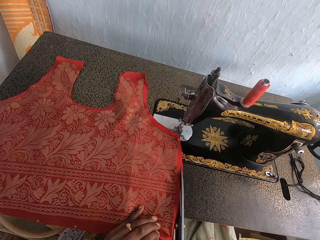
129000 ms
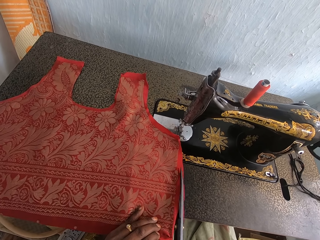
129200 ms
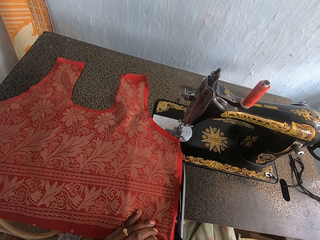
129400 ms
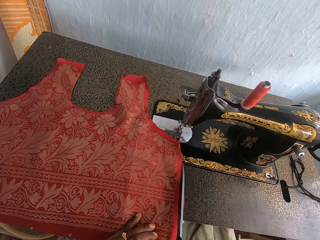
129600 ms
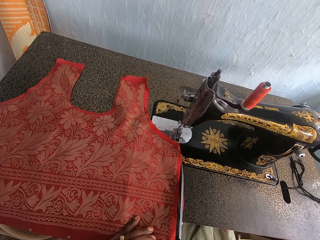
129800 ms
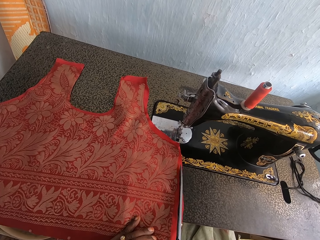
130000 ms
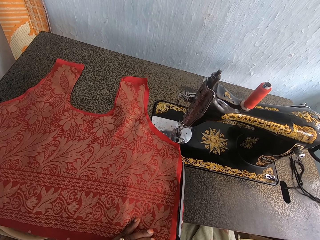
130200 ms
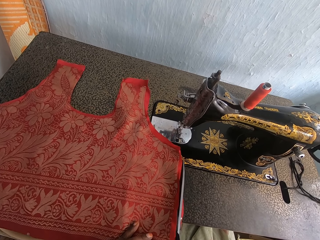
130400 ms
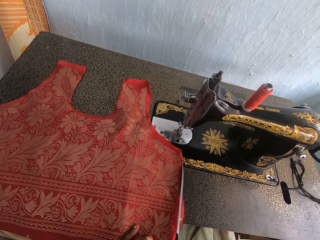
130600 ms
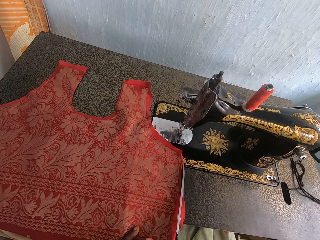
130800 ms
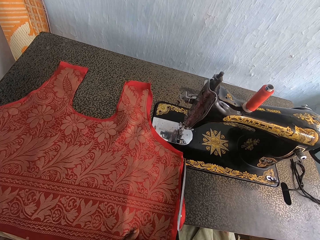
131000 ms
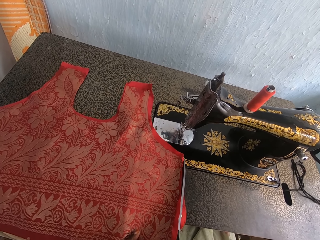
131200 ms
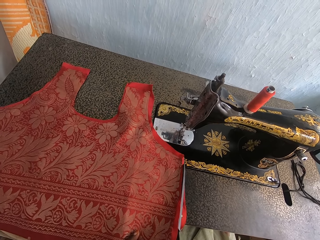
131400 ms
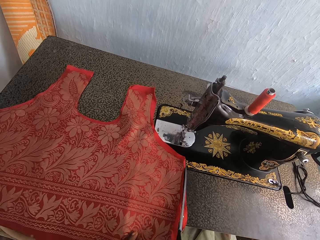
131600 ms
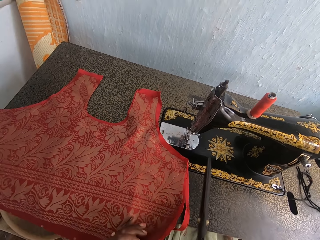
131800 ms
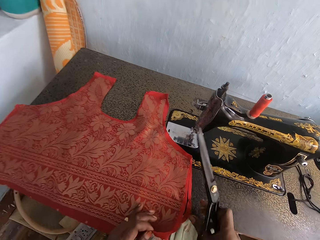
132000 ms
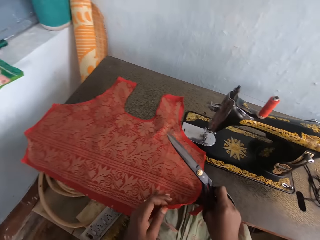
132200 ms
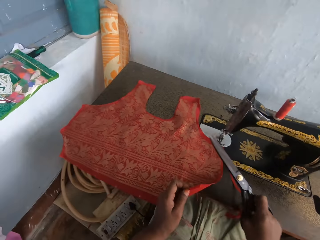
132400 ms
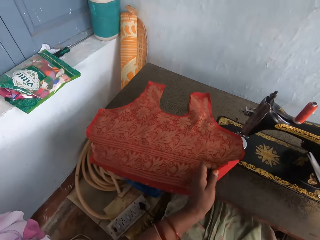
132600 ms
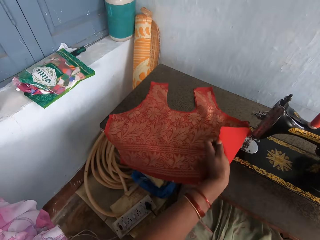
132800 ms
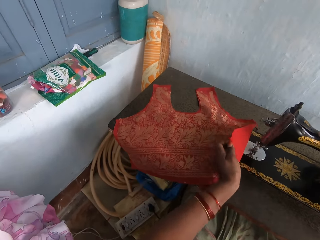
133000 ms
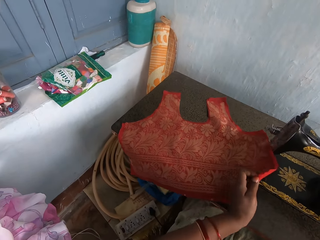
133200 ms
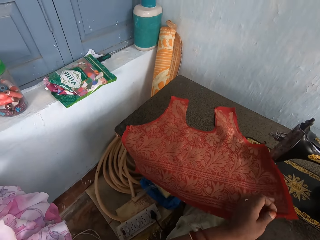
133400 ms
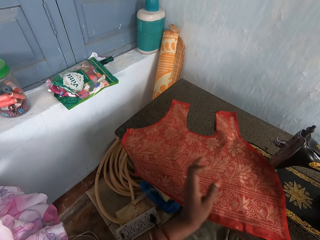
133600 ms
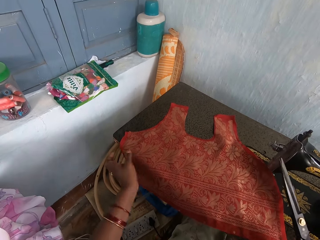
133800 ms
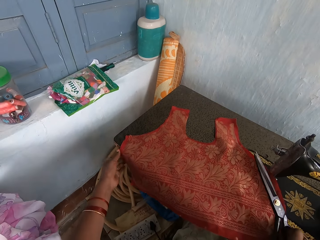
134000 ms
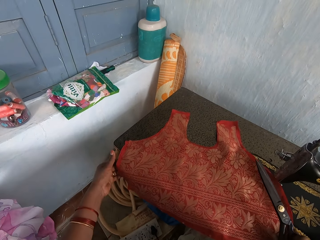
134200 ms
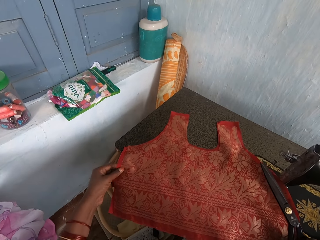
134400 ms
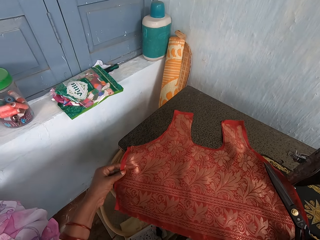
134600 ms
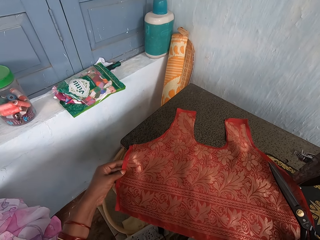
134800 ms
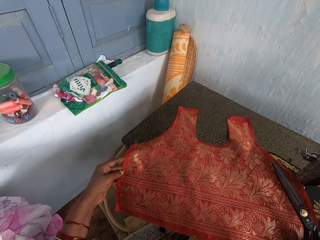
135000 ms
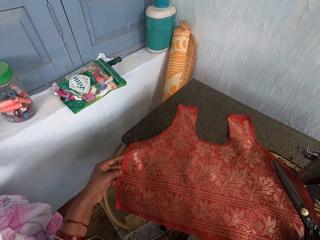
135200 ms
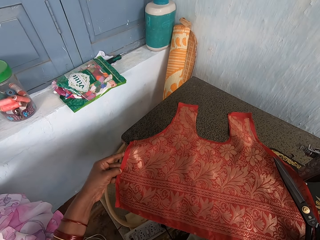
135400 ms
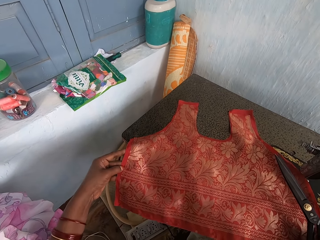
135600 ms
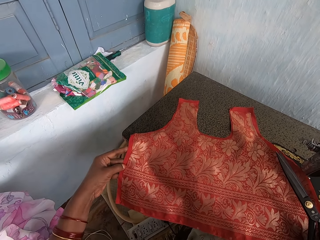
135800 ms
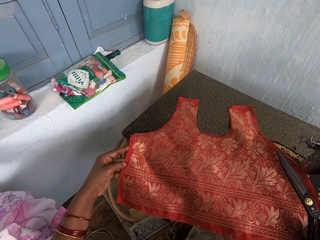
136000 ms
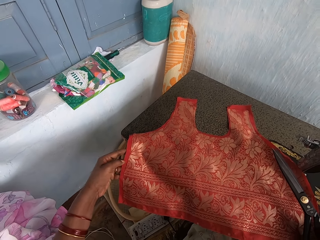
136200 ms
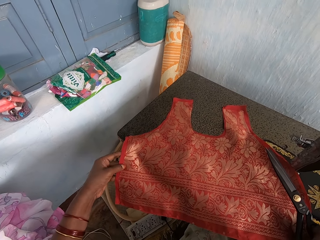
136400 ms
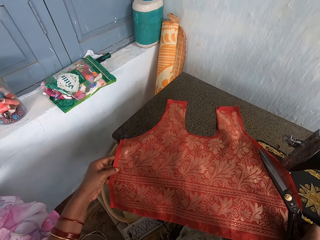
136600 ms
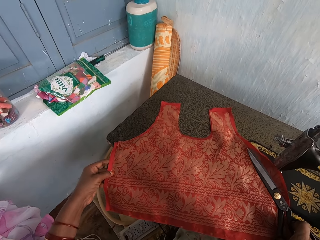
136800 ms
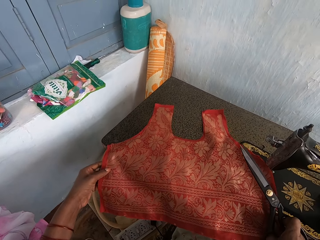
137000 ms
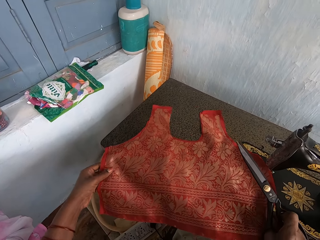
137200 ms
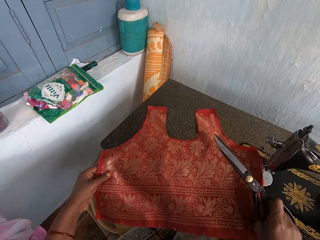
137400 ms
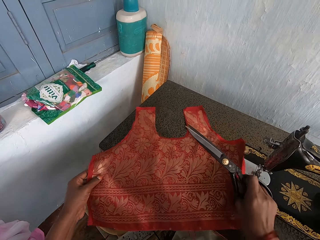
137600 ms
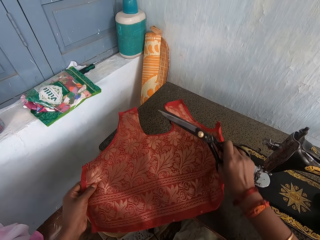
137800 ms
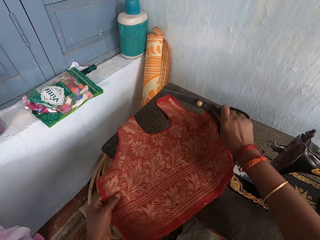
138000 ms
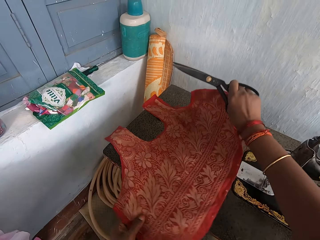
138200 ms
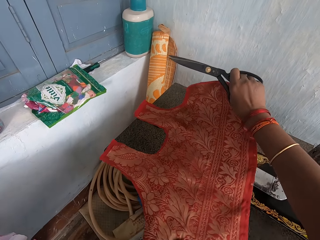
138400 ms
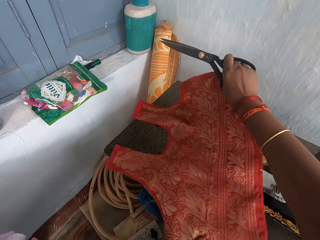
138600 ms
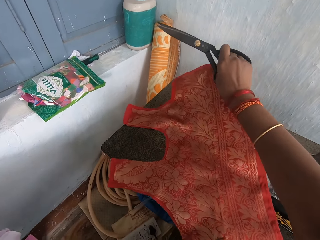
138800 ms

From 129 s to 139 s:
The camera wearer moves the cloth. They turn the cloth.

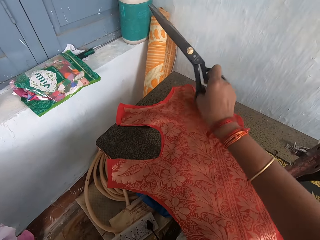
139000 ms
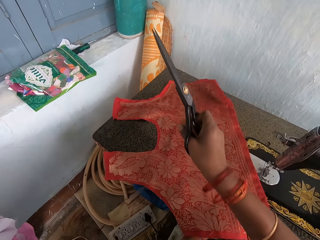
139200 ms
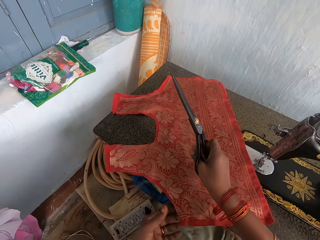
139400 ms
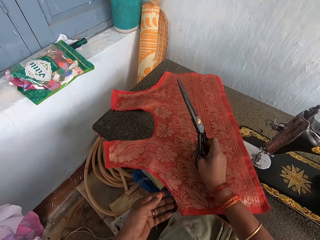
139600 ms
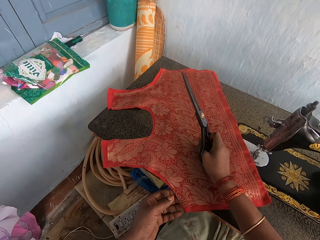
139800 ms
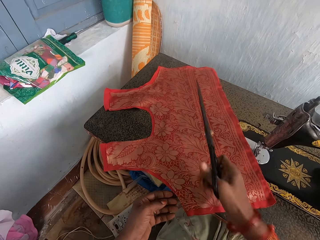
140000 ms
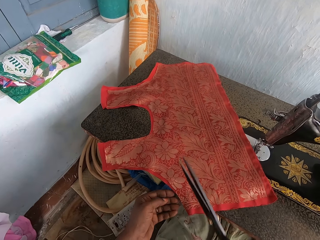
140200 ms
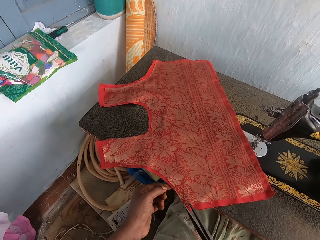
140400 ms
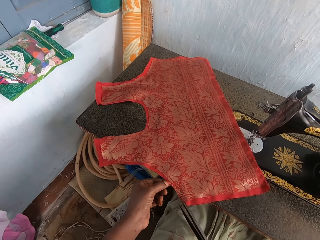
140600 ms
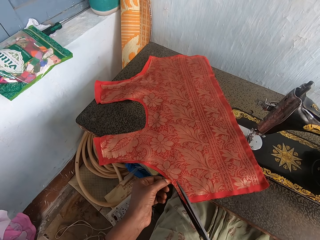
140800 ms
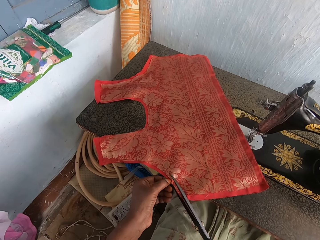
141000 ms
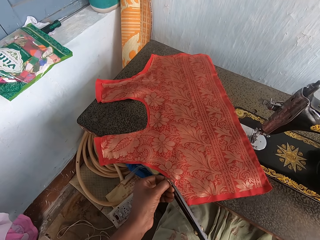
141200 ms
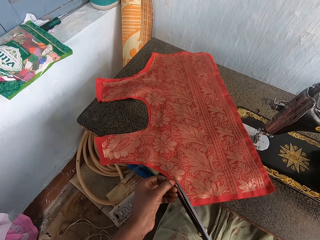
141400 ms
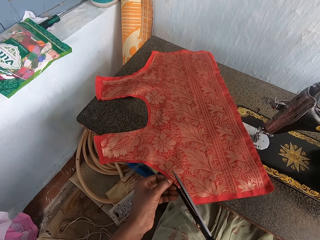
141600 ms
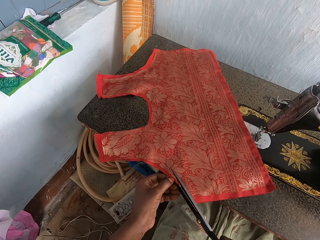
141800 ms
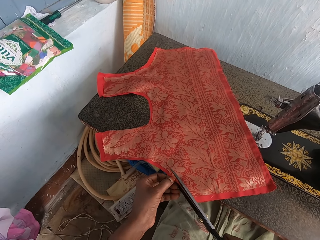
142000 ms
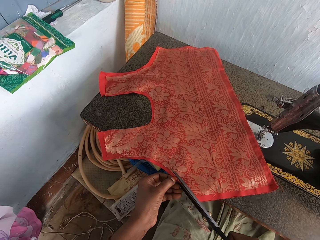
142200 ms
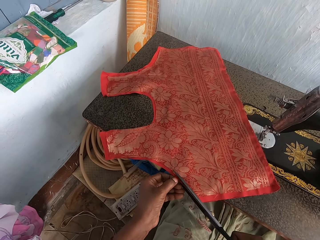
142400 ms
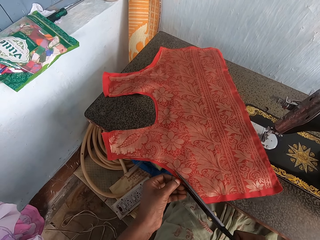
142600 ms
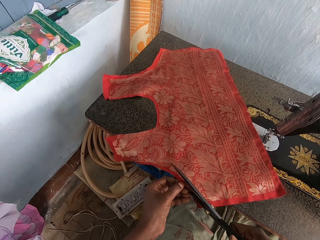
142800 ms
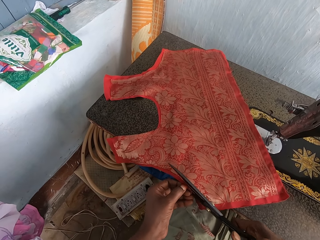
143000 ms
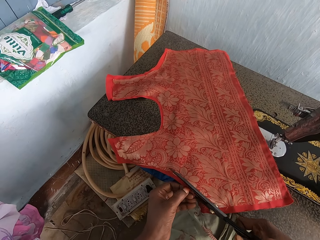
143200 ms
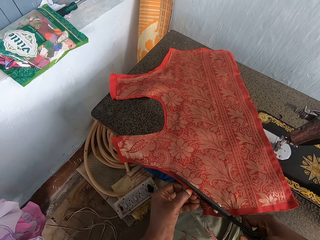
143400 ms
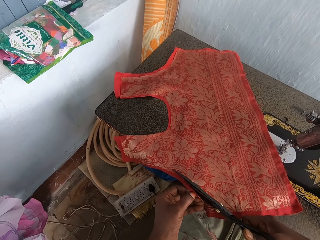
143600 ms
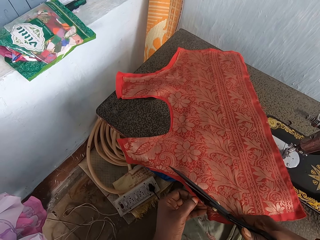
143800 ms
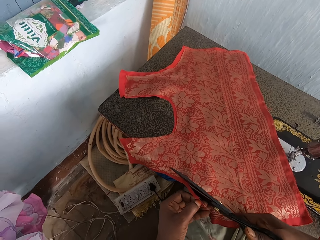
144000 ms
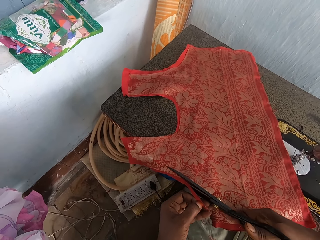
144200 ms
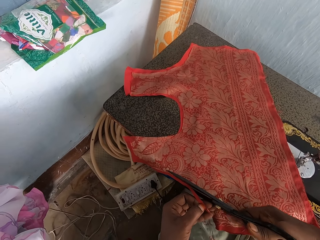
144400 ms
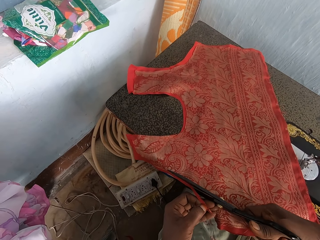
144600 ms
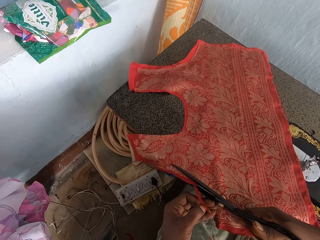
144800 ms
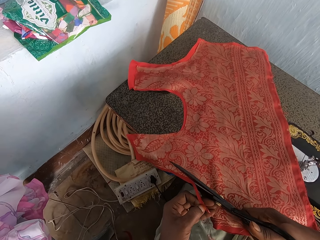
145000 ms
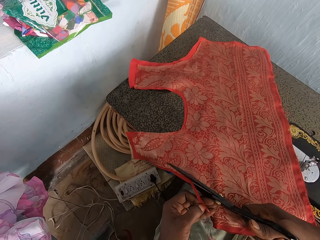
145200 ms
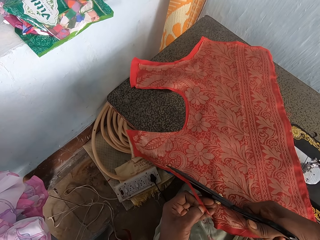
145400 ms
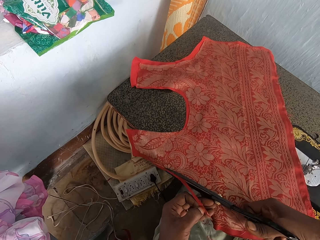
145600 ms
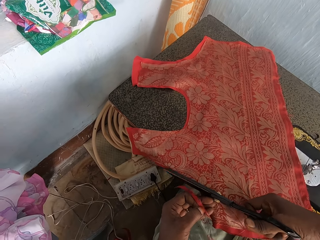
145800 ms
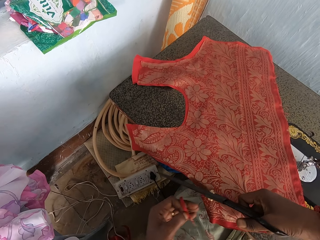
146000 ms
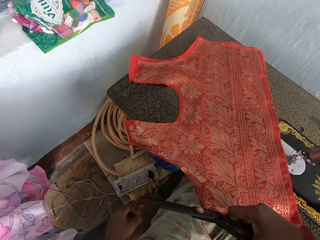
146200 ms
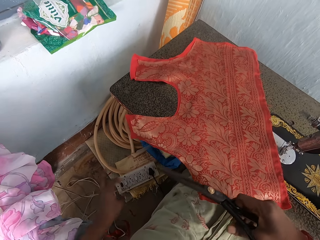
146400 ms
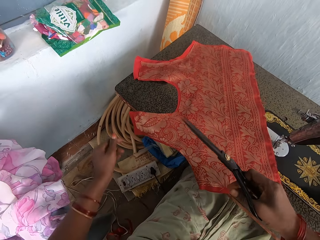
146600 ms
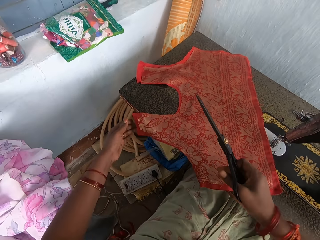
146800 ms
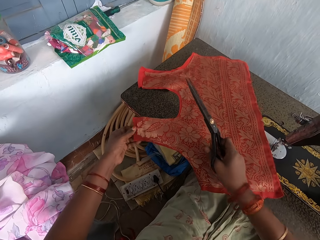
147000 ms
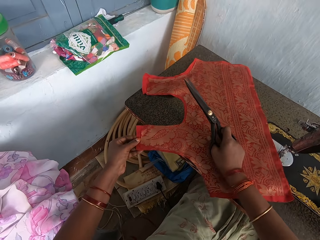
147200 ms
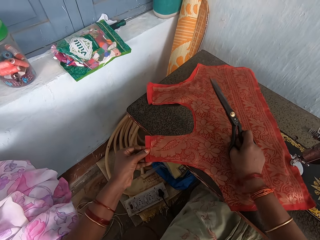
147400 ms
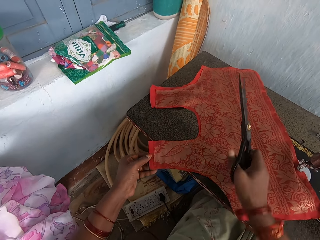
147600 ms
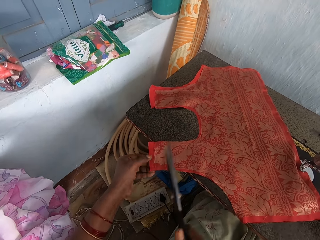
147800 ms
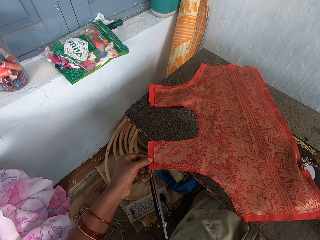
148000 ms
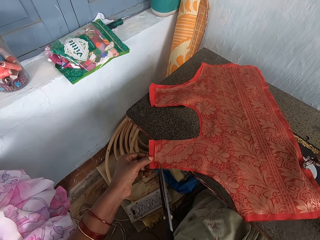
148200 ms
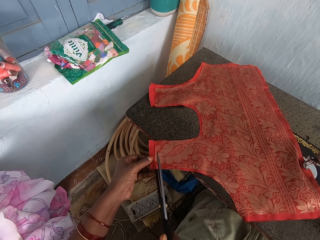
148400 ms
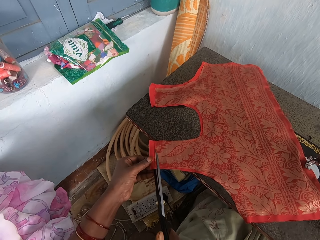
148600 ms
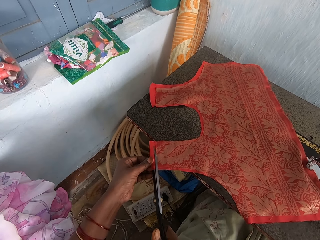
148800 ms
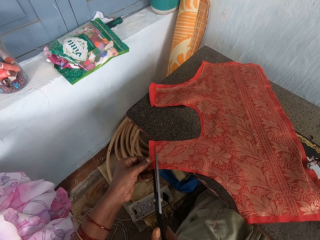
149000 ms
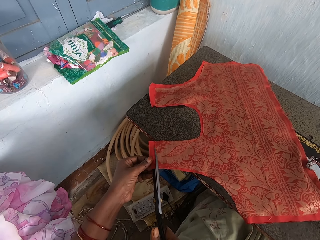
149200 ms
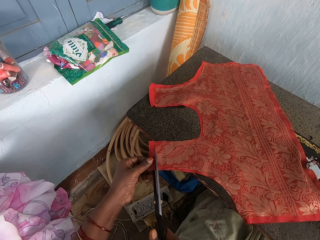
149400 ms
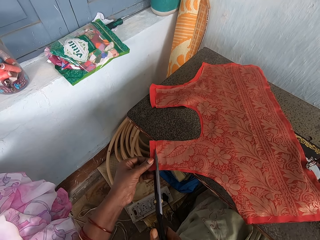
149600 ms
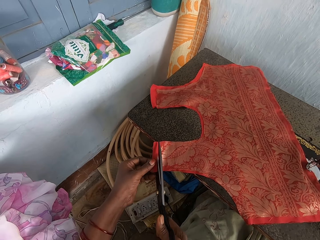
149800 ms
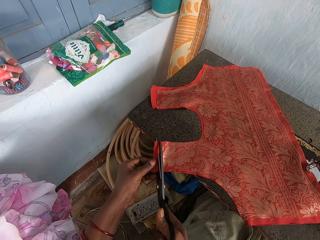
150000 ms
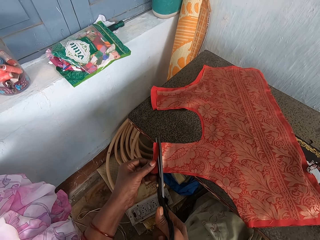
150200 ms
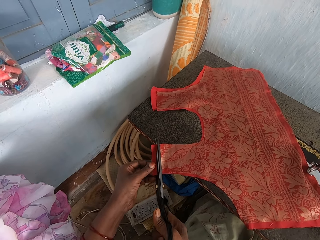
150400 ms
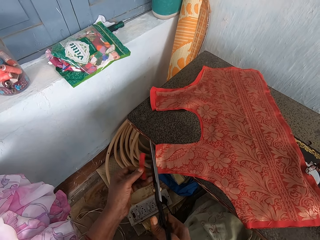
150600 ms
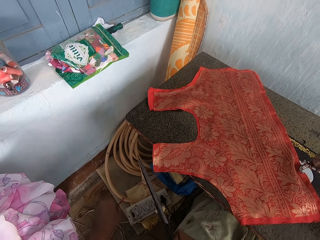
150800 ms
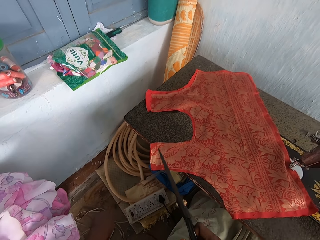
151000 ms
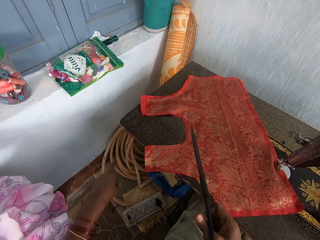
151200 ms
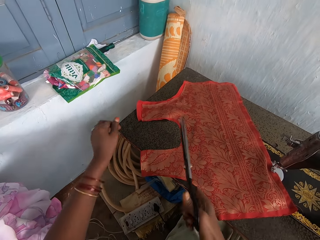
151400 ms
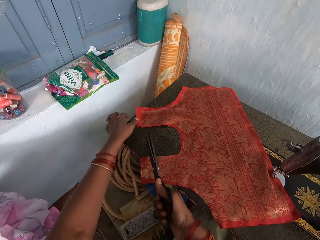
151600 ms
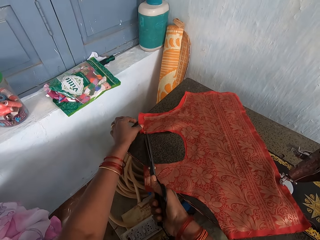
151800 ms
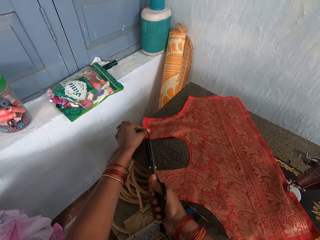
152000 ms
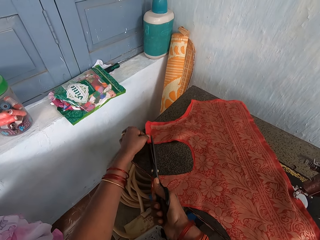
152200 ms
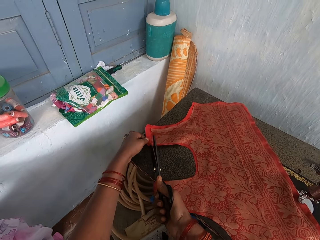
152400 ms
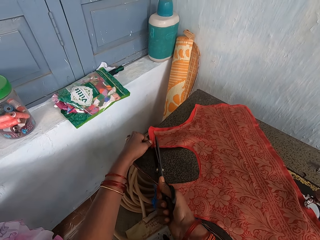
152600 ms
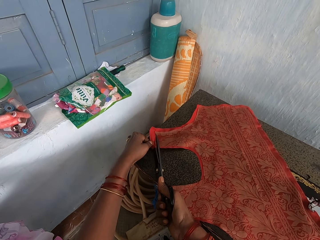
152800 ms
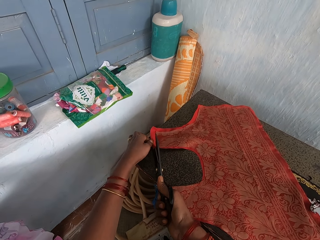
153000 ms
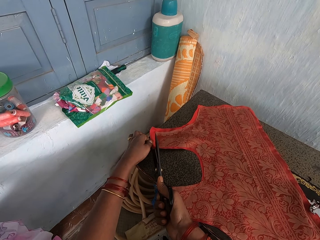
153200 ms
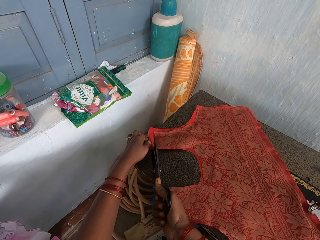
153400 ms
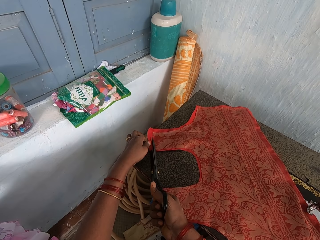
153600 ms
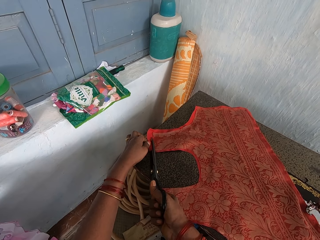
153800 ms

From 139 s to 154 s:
The camera wearer cuts the cloth with the scissors. They drop a piece of cloth. They cut the cloth with the scissors.
